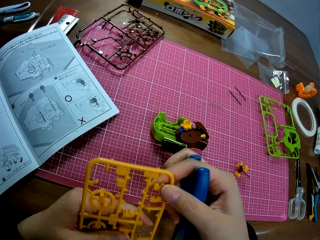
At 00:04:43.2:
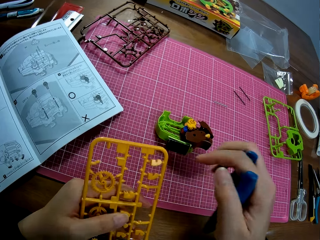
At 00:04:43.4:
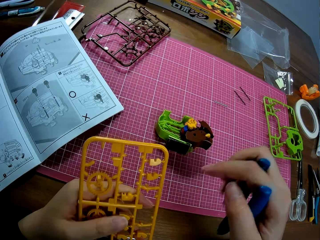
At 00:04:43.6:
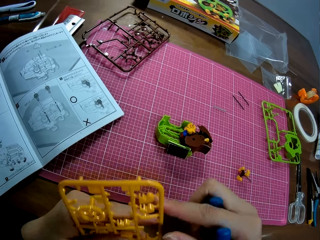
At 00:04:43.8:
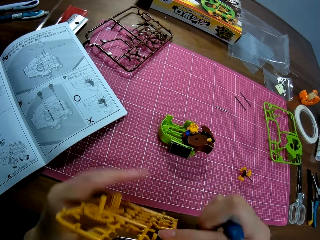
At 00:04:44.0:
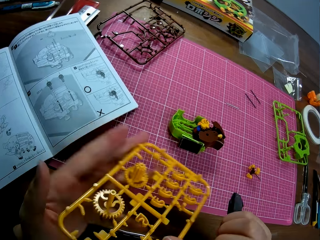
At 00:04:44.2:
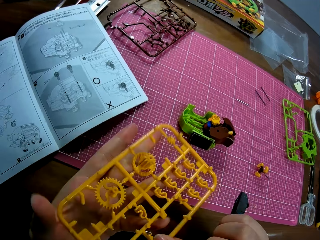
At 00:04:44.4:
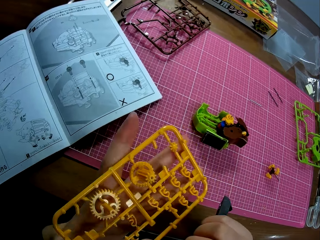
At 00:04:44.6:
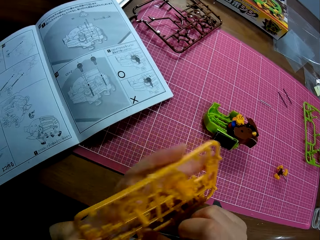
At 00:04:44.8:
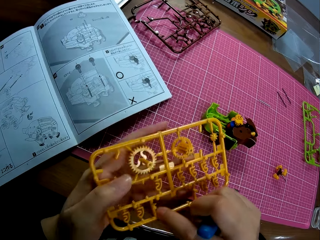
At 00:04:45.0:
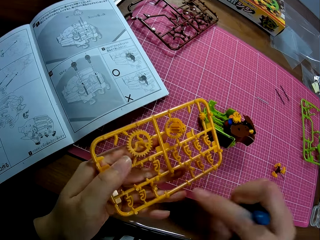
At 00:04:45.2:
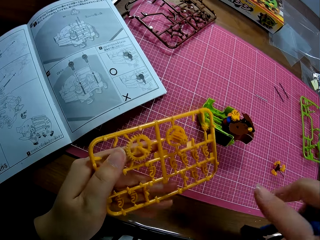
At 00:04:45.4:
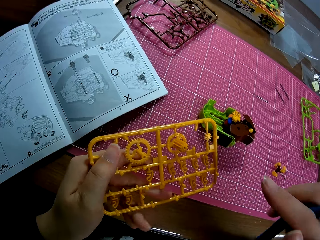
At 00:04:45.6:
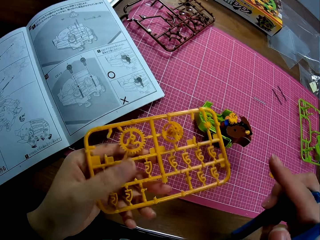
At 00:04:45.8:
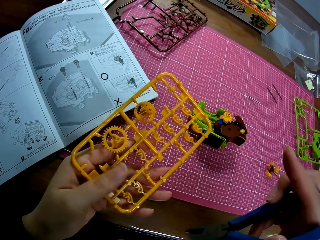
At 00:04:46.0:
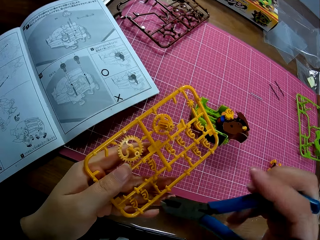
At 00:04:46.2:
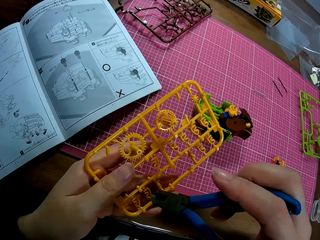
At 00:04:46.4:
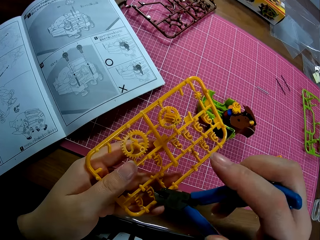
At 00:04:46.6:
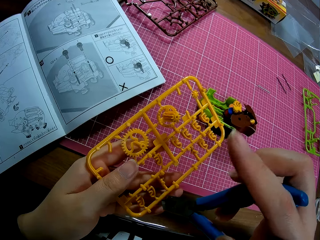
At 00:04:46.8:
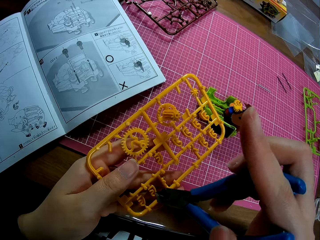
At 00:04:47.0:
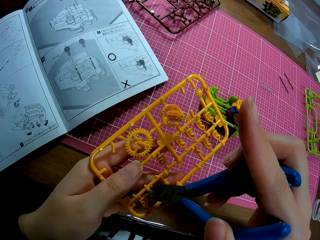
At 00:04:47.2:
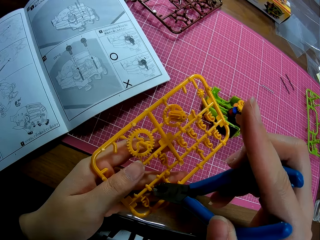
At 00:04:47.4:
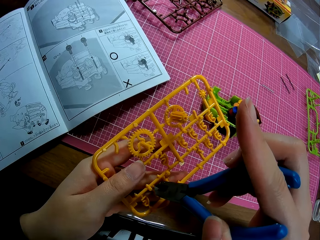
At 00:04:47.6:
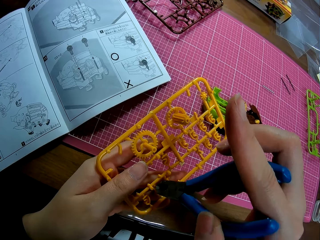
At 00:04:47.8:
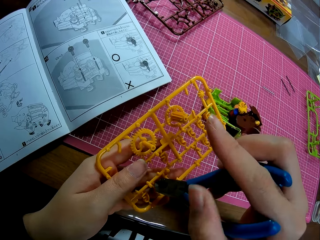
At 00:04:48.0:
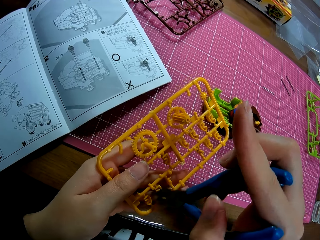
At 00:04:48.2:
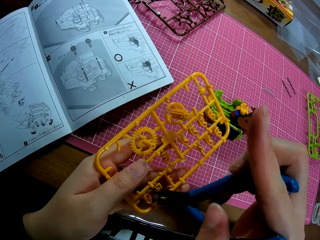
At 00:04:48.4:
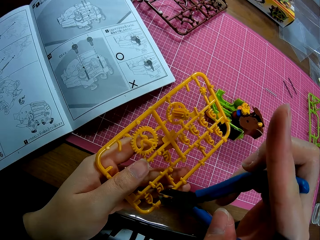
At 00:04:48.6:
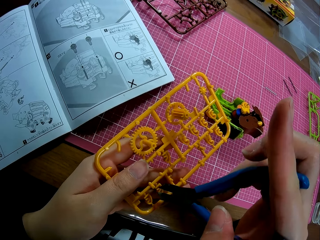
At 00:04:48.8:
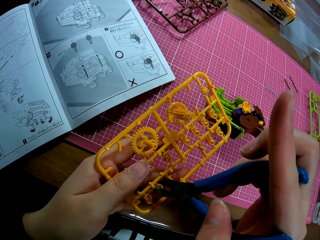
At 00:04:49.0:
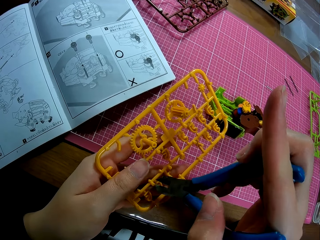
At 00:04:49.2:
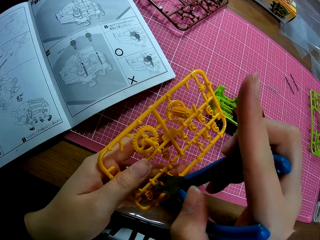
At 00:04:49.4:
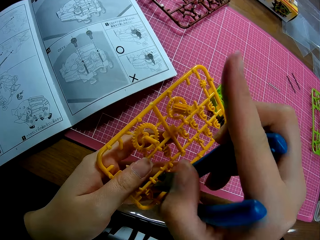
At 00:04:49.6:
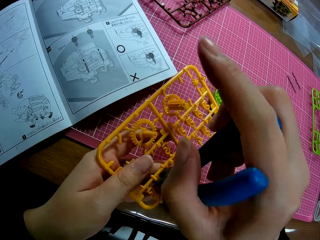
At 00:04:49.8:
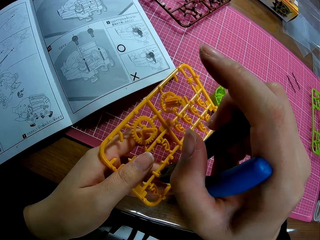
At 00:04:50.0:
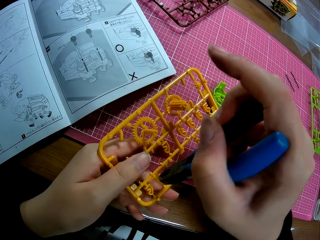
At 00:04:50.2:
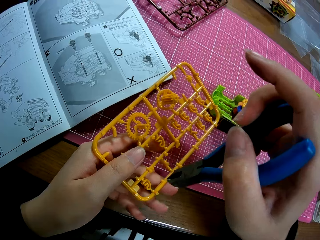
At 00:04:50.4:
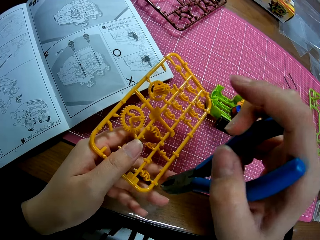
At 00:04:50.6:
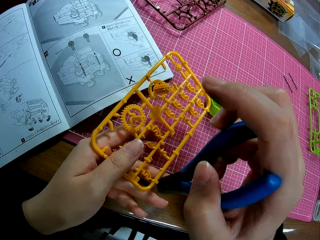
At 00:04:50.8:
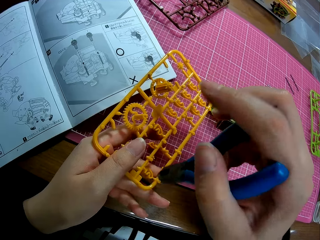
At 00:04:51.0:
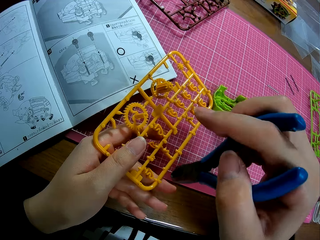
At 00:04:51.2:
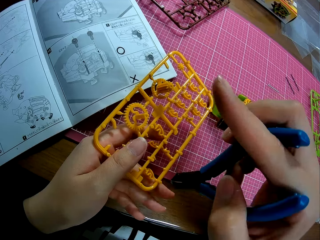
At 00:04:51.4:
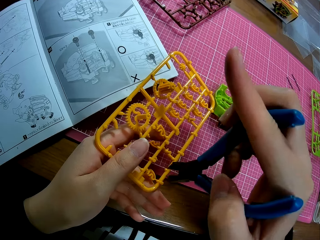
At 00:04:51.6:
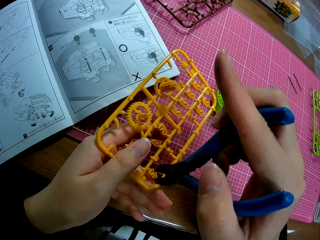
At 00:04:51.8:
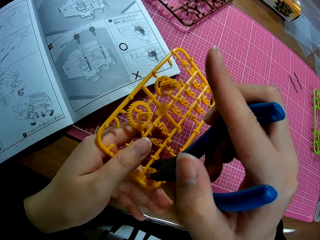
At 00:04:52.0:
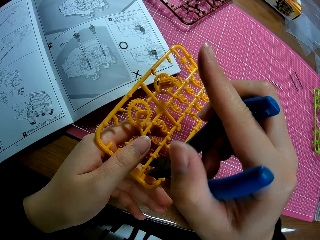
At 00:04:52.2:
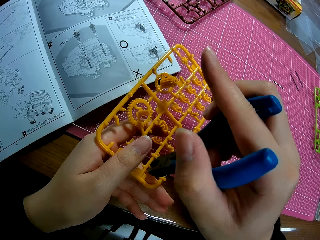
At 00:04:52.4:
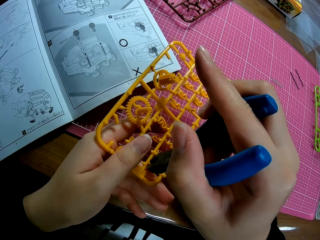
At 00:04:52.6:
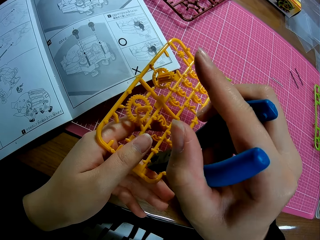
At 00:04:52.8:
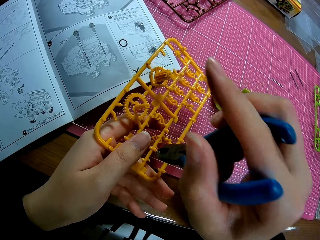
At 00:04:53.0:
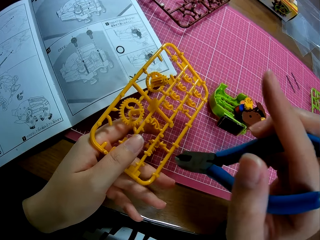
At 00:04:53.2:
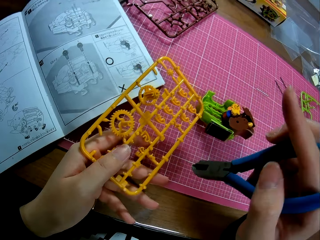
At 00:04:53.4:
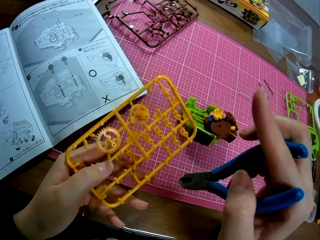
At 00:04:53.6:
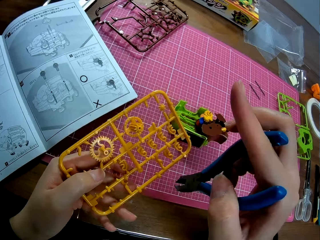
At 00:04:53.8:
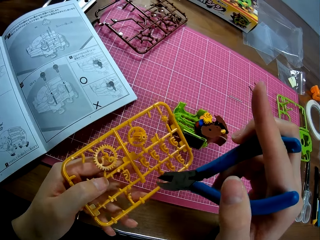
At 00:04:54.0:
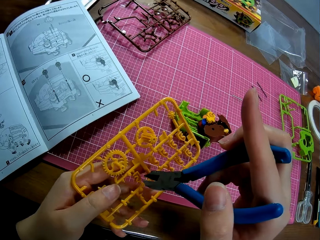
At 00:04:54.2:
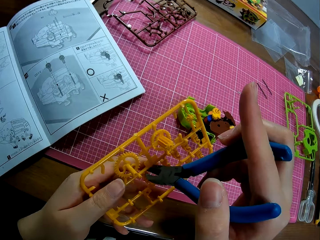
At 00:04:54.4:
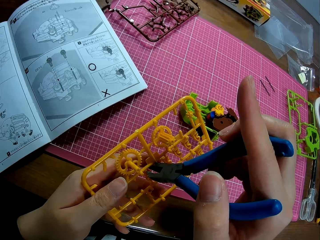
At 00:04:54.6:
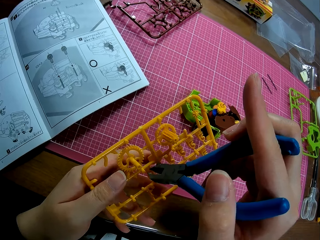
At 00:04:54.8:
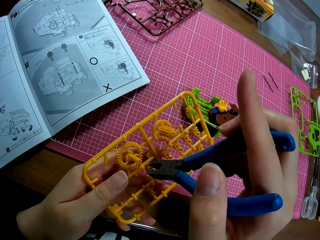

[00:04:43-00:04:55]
The camera wearer turns the laser cut craft kit. They cut the plastic model.

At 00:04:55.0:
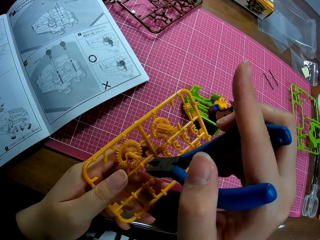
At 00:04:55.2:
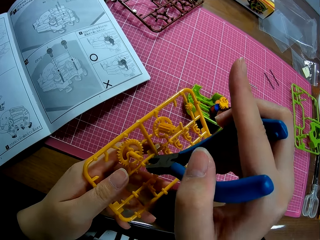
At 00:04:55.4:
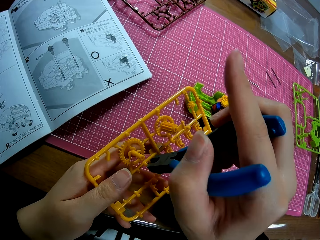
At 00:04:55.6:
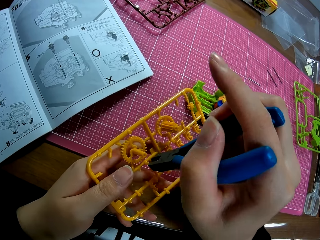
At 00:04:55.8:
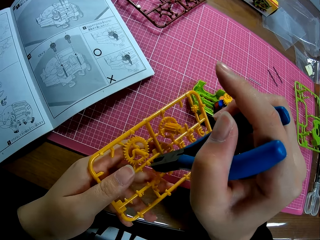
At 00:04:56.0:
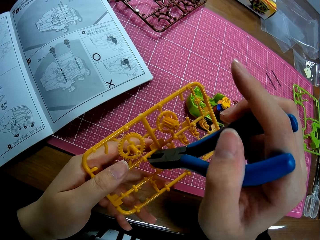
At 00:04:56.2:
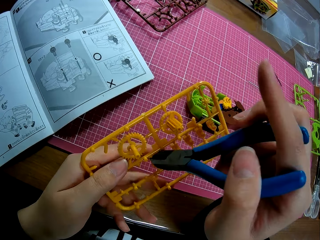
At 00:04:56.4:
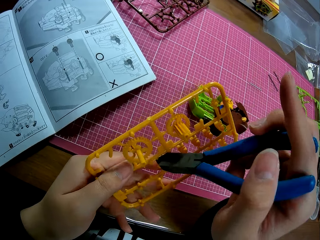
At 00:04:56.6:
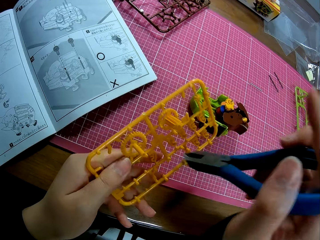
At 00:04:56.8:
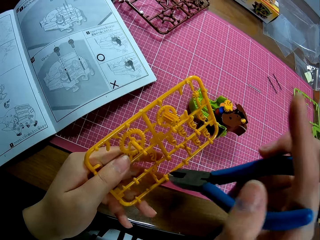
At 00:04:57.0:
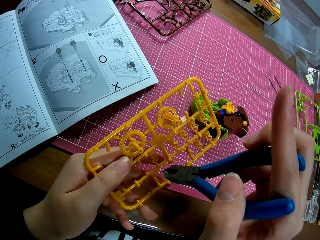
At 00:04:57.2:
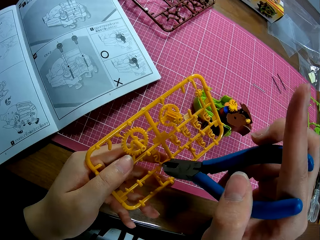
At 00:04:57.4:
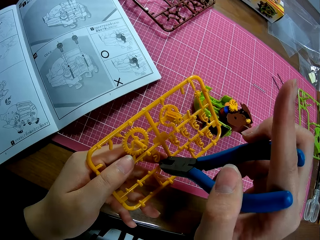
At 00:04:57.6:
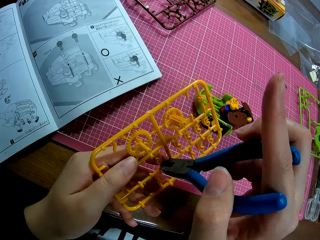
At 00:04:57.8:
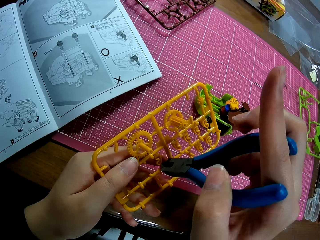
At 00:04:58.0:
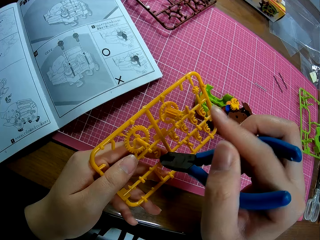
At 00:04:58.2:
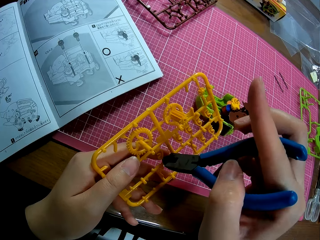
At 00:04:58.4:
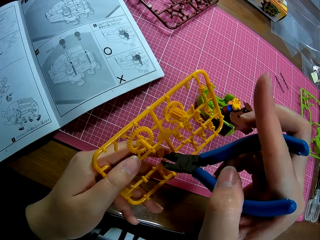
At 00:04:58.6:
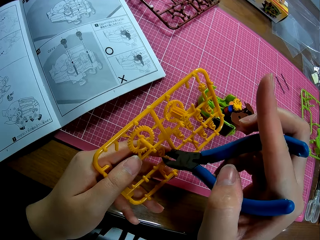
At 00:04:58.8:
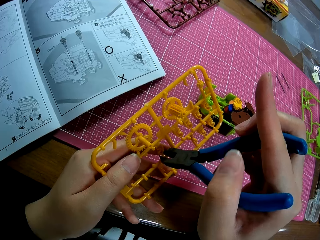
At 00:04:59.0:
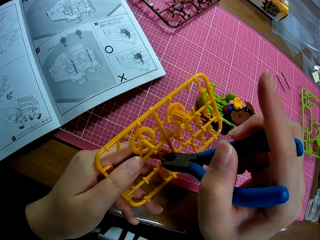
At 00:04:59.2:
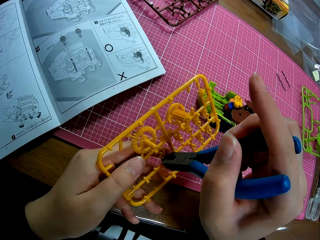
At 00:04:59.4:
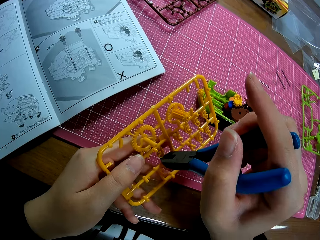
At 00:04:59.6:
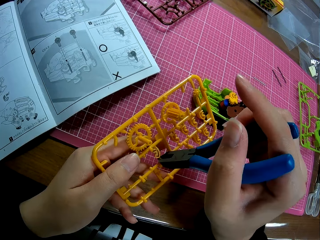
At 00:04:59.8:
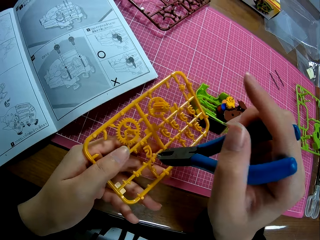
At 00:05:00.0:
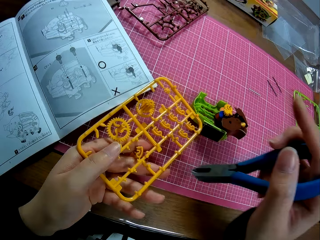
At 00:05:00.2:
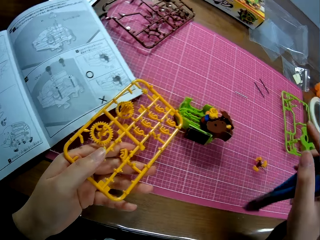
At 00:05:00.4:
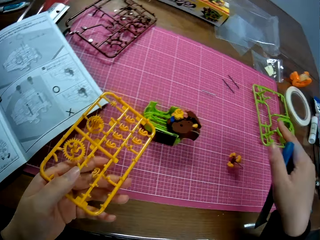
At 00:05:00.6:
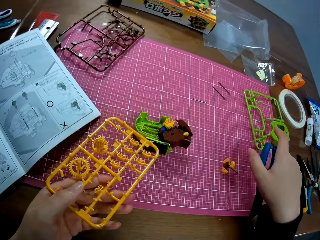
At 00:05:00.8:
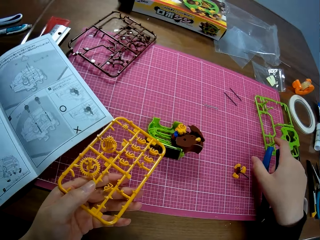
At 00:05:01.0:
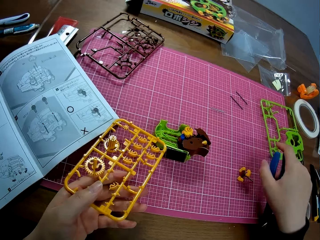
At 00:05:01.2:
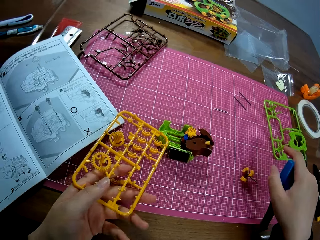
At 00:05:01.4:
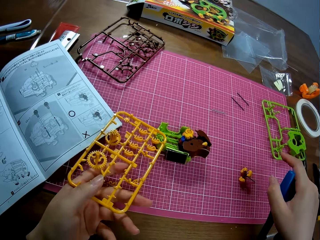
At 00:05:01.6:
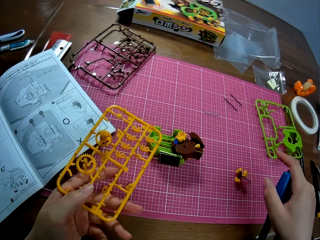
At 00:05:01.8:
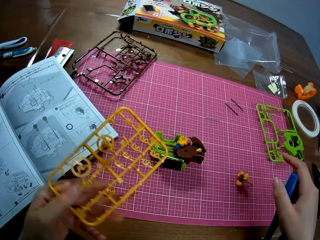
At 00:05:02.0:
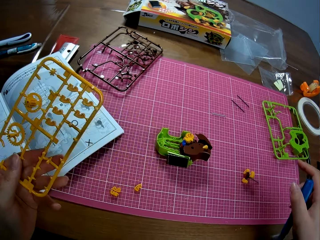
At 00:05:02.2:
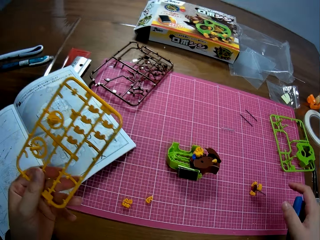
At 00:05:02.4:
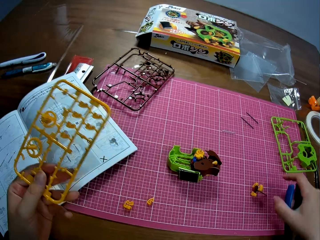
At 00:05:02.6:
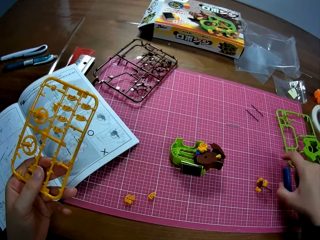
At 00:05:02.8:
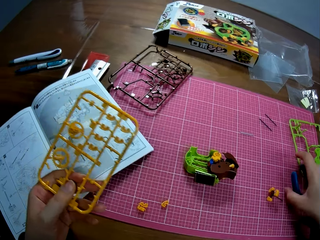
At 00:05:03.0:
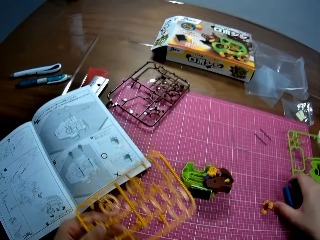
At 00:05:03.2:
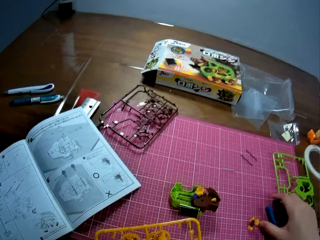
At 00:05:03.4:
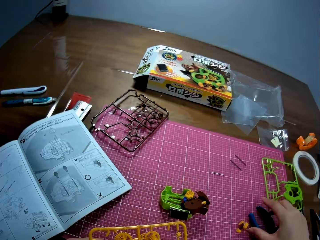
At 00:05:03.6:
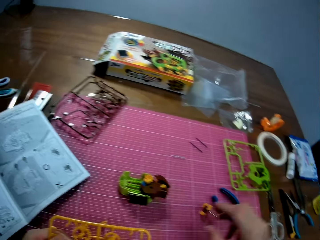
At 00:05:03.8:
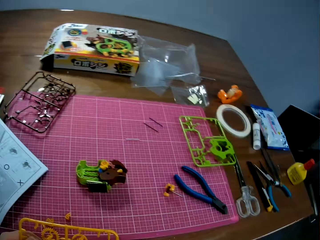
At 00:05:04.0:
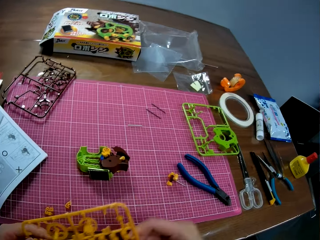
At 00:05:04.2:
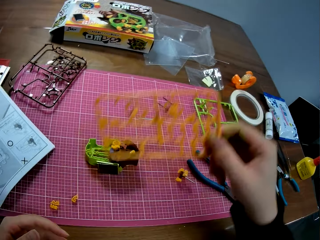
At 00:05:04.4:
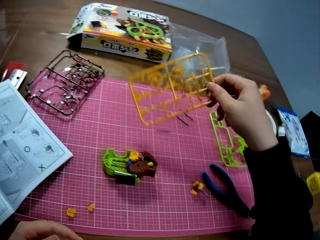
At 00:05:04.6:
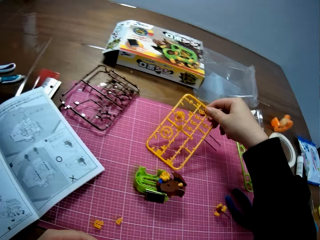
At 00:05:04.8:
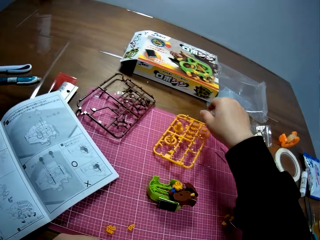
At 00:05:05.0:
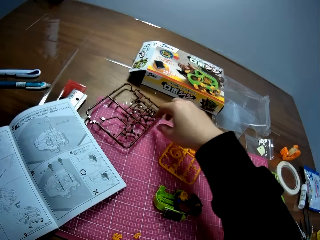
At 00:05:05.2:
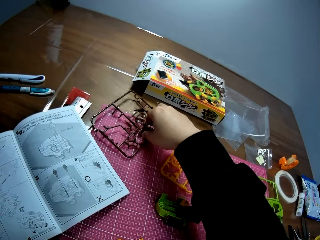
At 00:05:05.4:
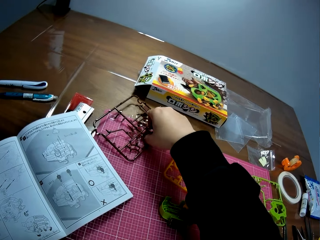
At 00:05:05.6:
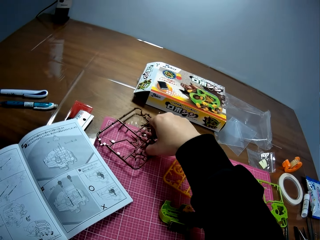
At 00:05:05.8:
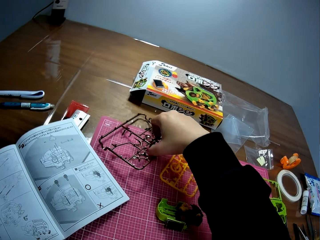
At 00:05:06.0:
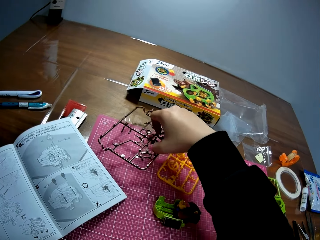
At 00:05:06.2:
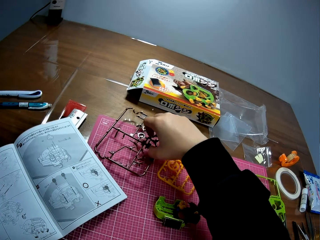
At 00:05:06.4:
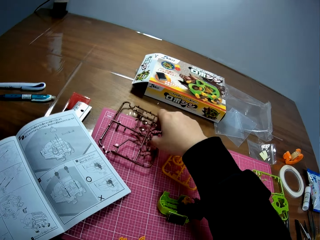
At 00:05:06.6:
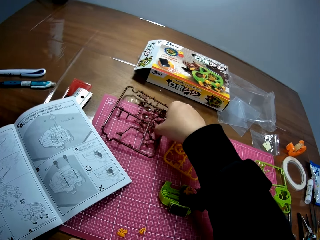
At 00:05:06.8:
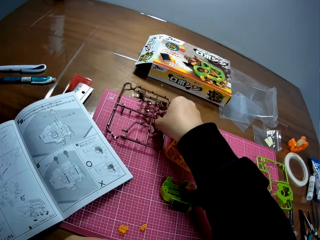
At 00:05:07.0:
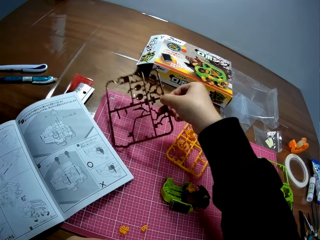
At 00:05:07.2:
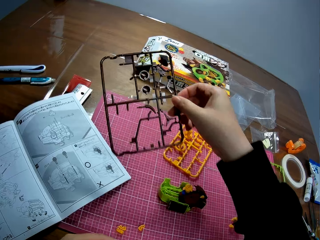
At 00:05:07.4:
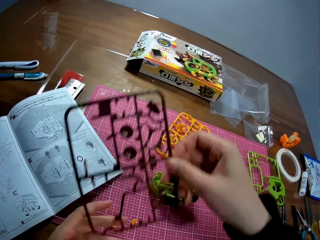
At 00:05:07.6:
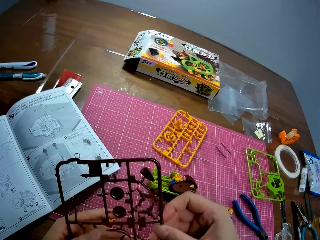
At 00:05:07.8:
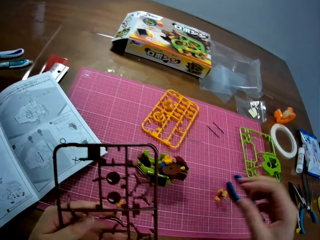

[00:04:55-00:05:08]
The camera wearer looks around the table. They drop the plier on the table. They drop the plastic sheet on the table. They pick another plastic sheet on the table.
